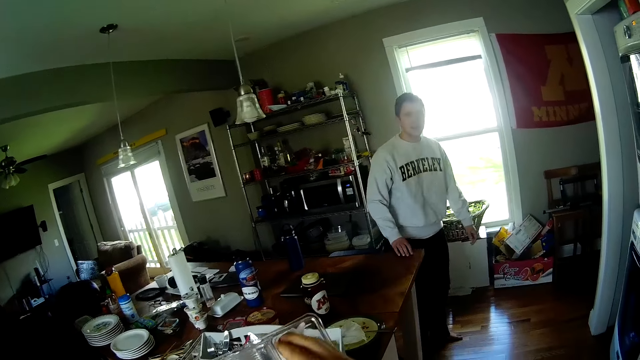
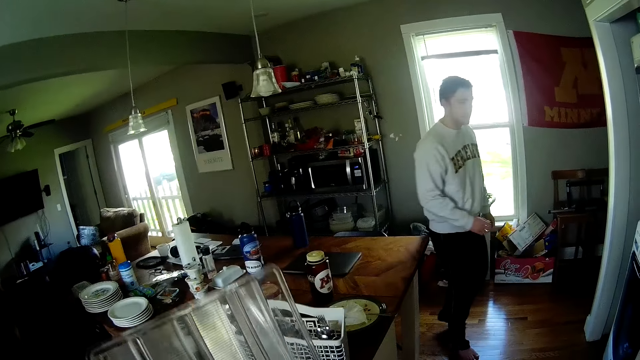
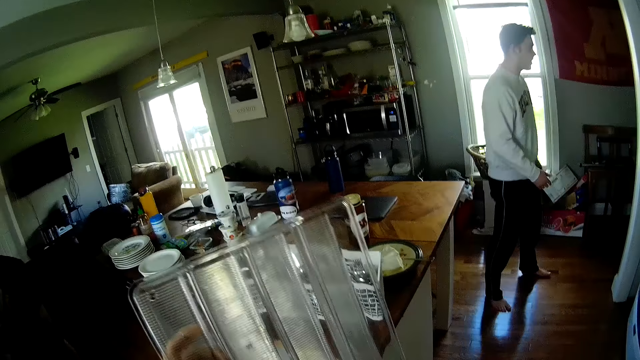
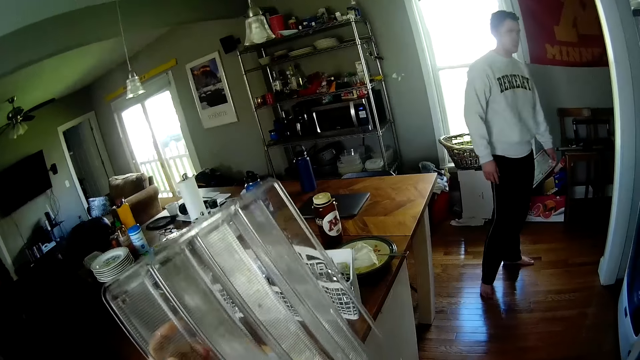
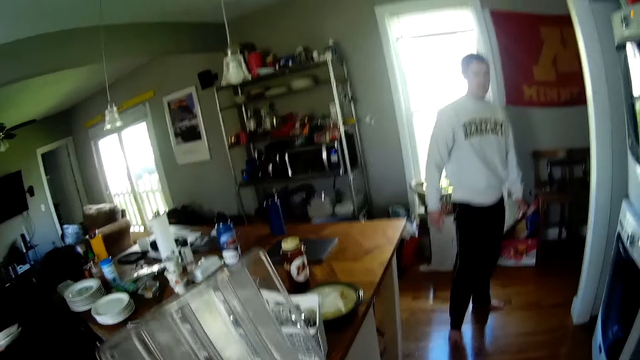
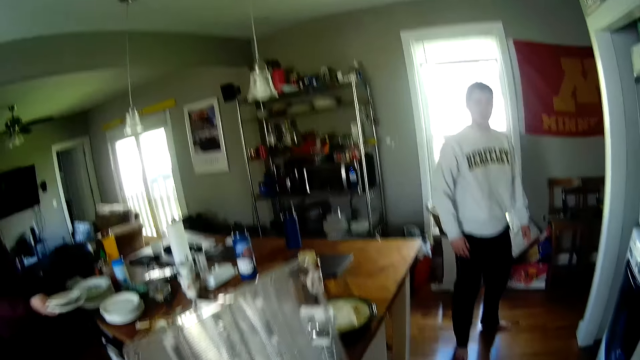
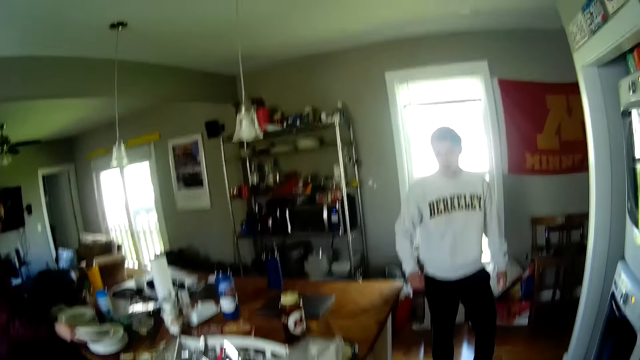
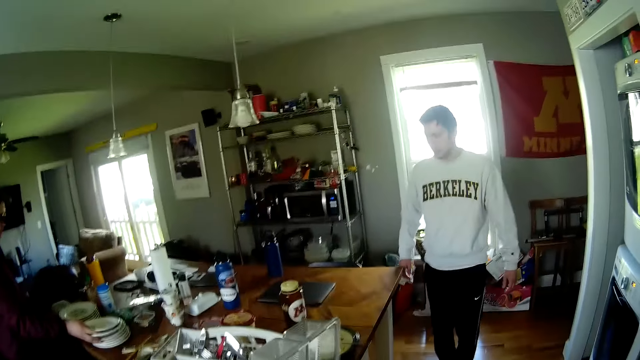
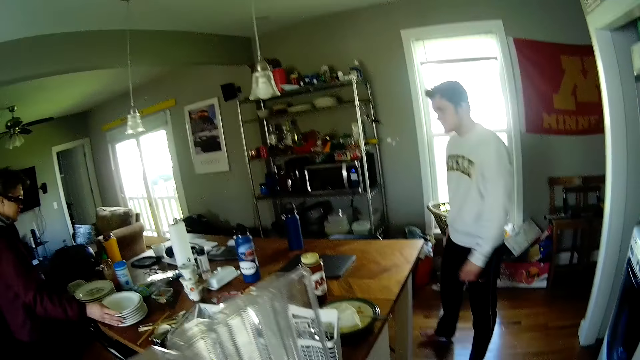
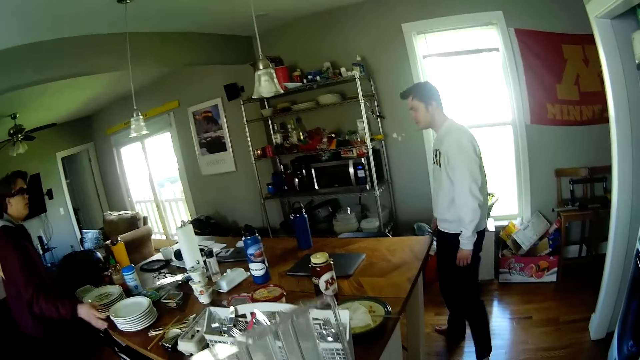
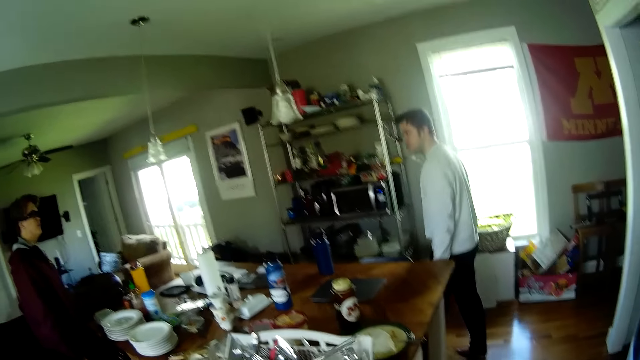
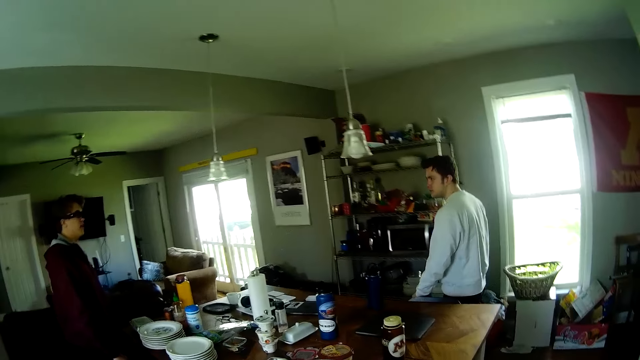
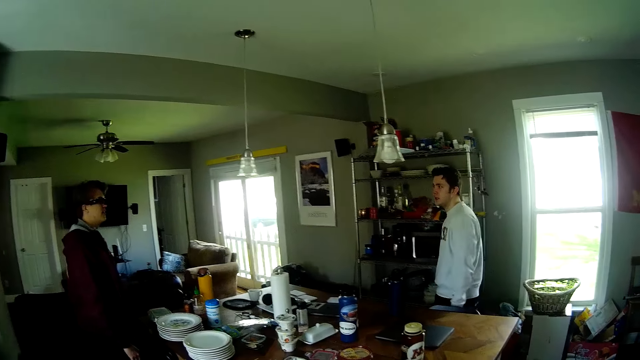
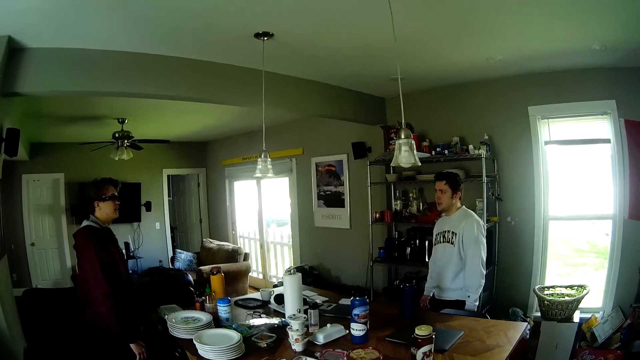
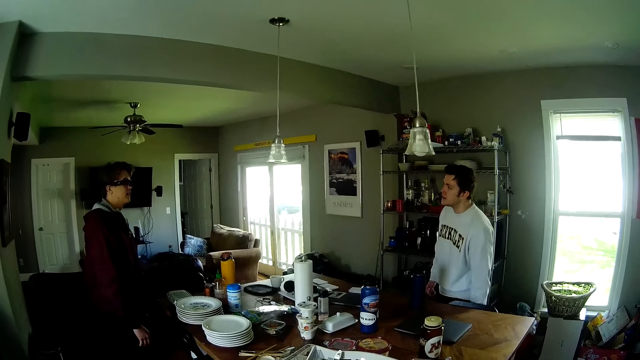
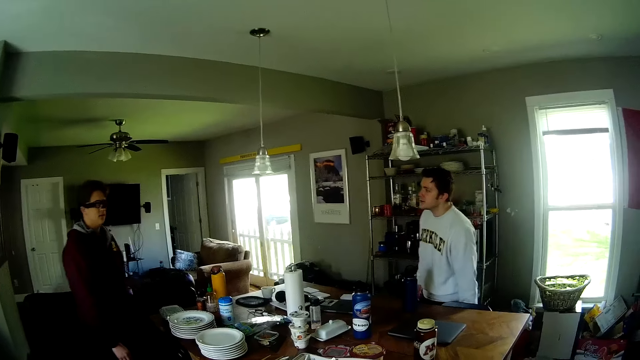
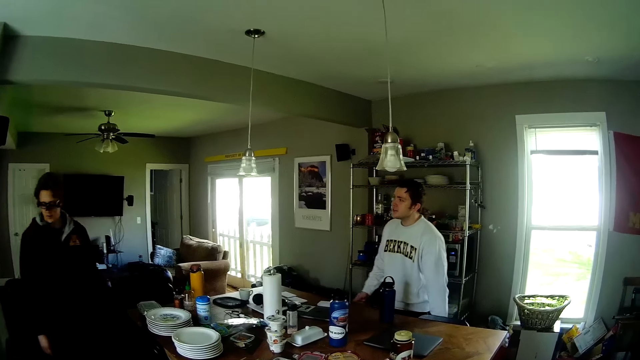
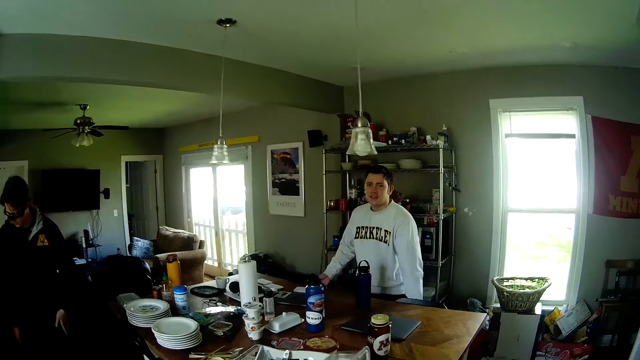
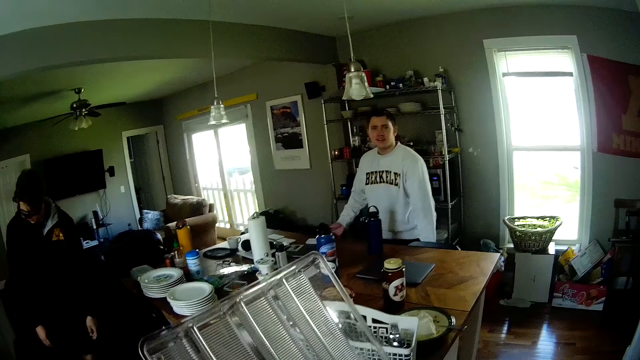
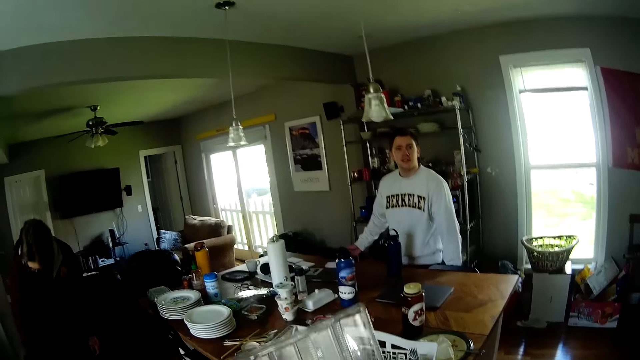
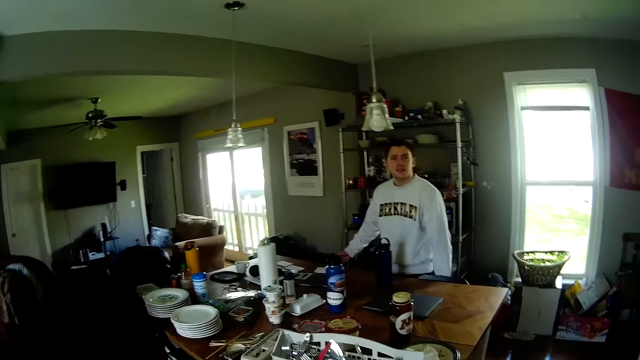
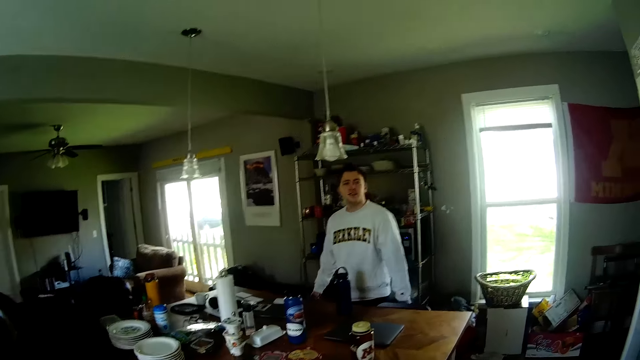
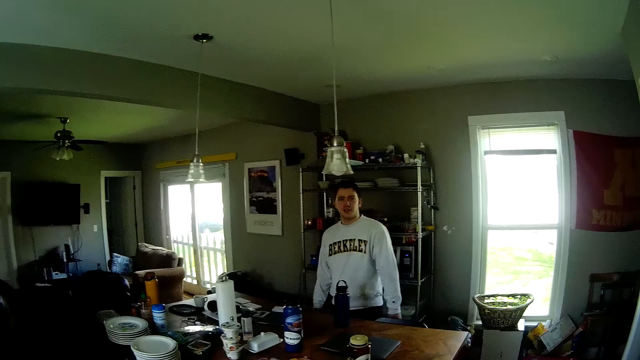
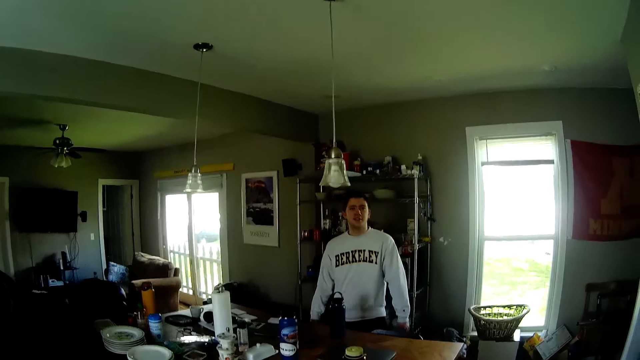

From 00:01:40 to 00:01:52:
A man touches the dining table with his right hand. A person converses with the camera wearer. Another man drops the plates in his hands on the plates on the dining table. The camera wearer converses with the person. The person converses with the camera wearer. The camera wearer converses with the person.

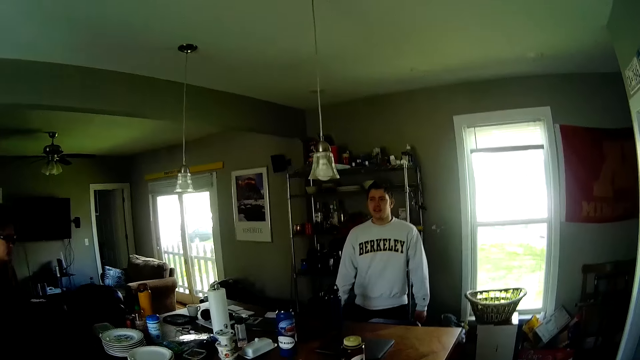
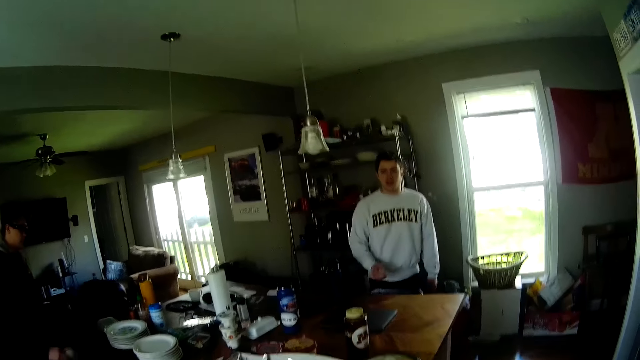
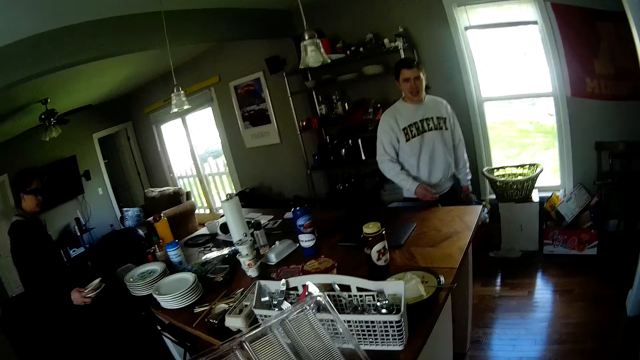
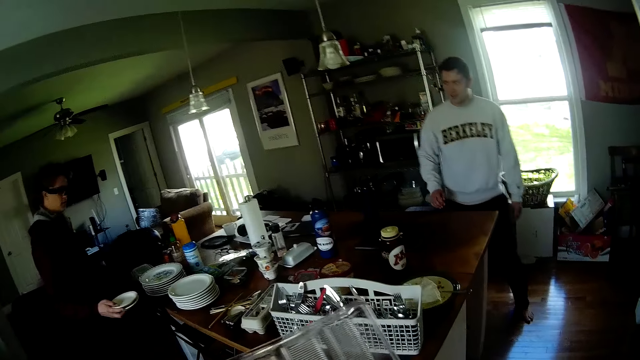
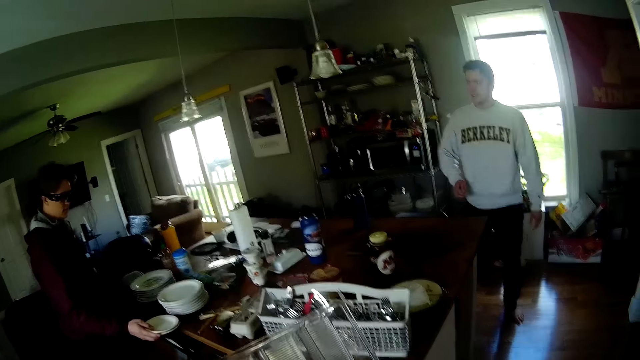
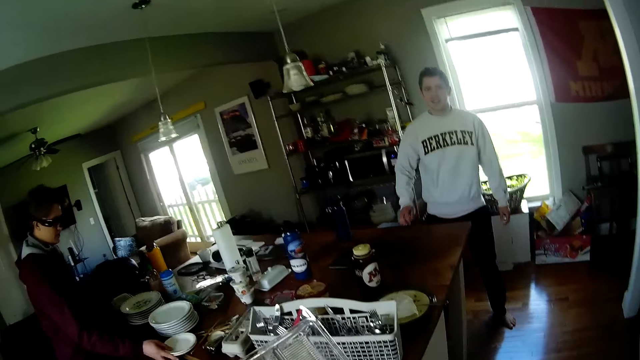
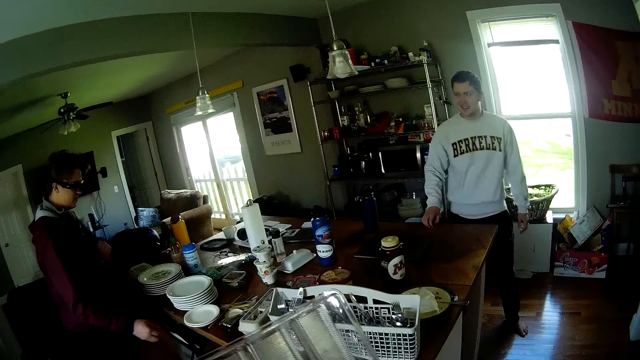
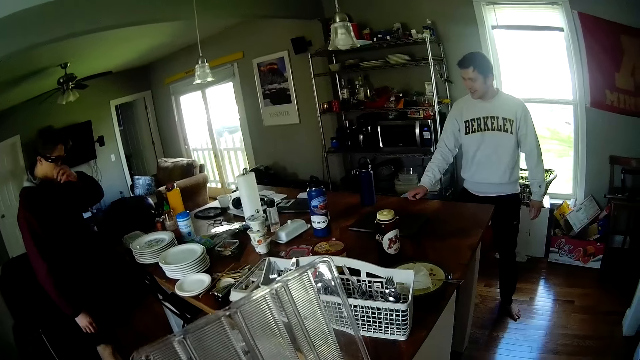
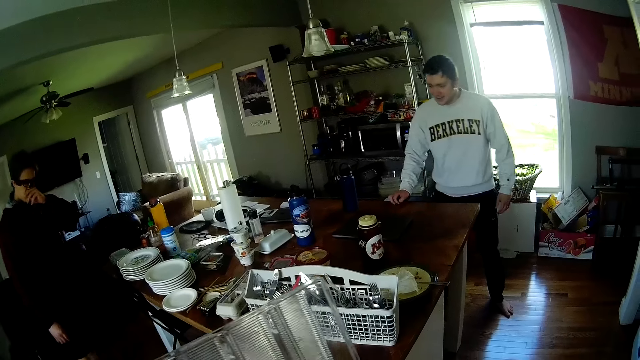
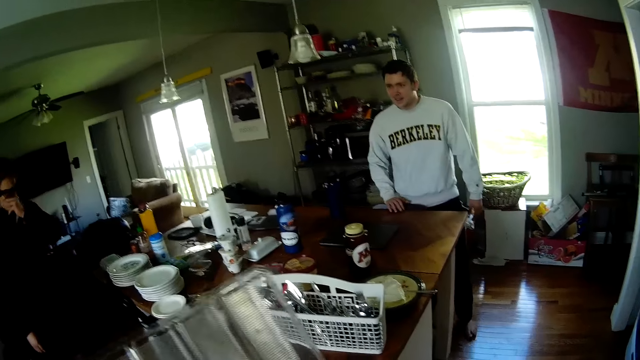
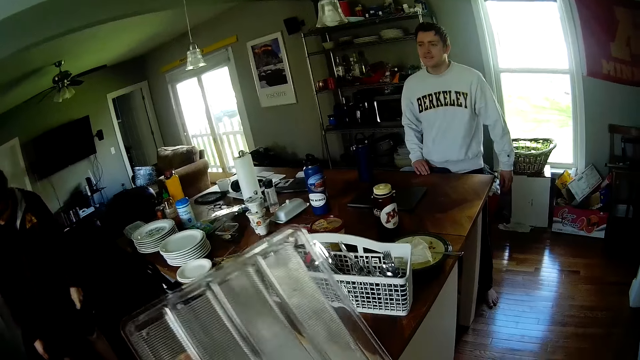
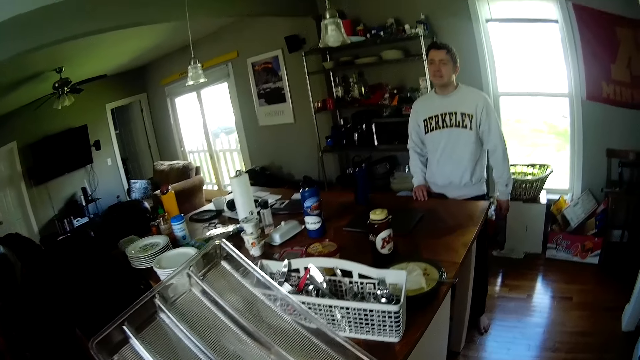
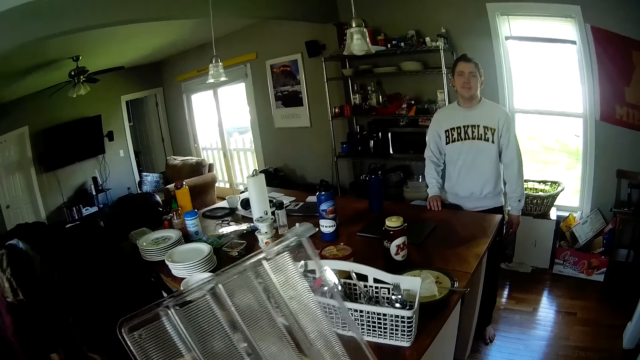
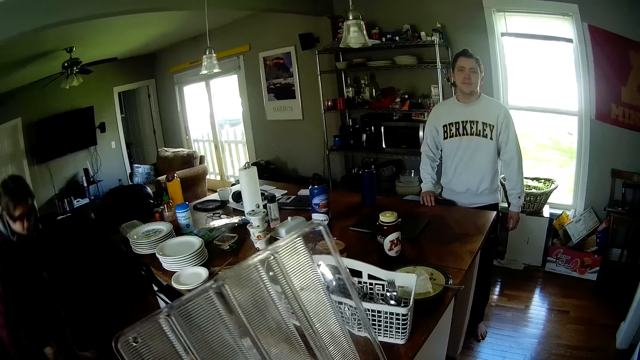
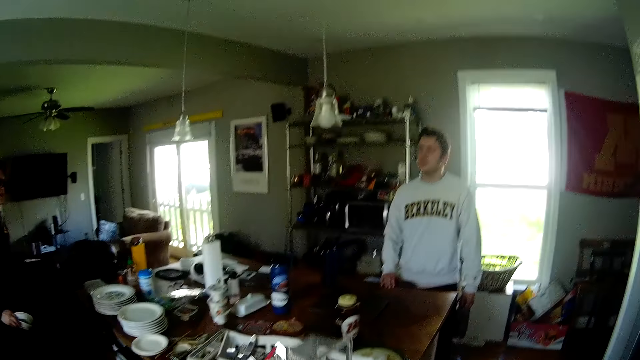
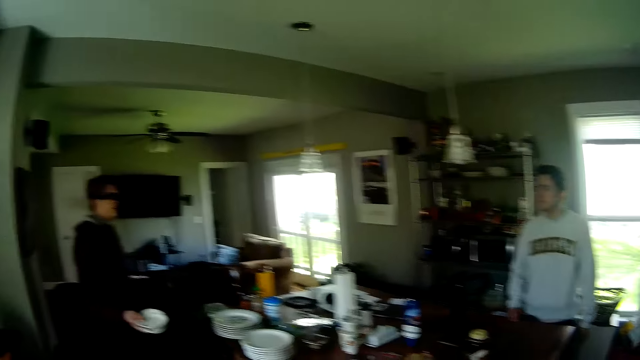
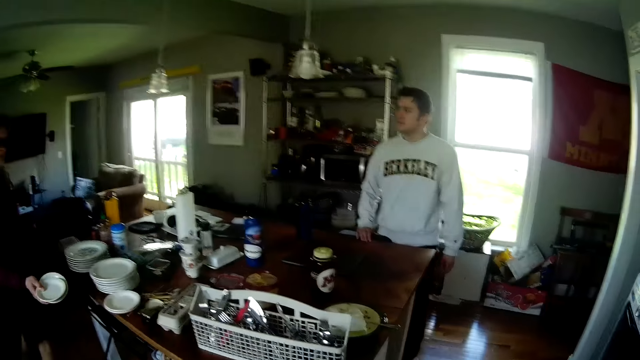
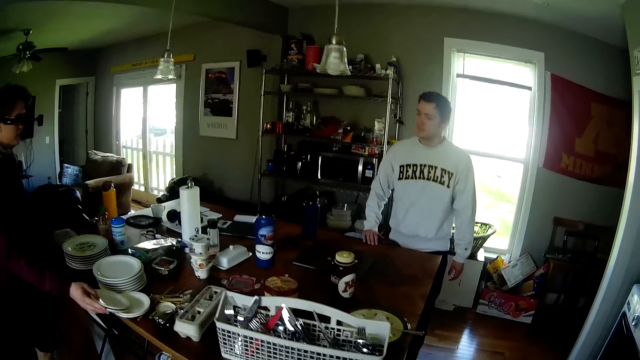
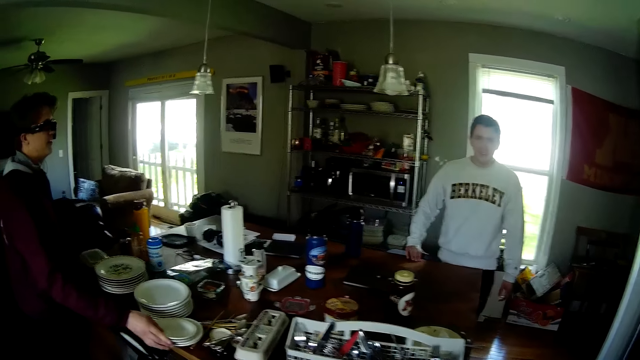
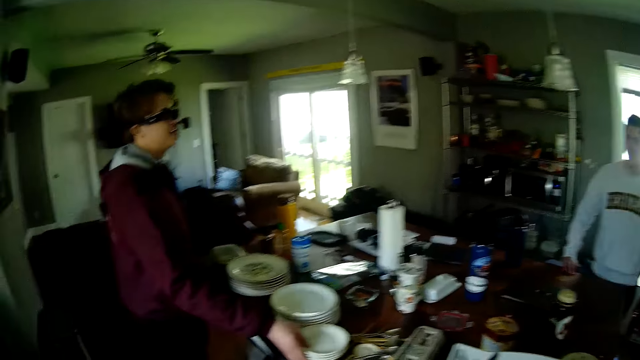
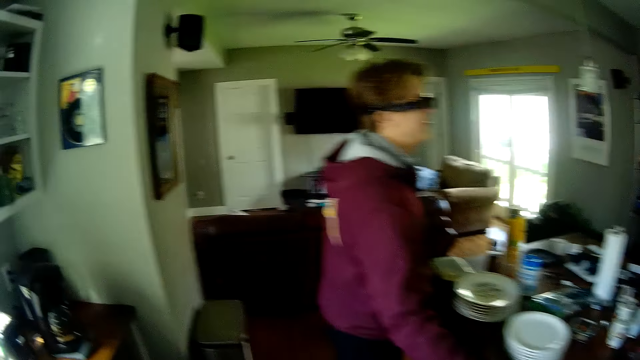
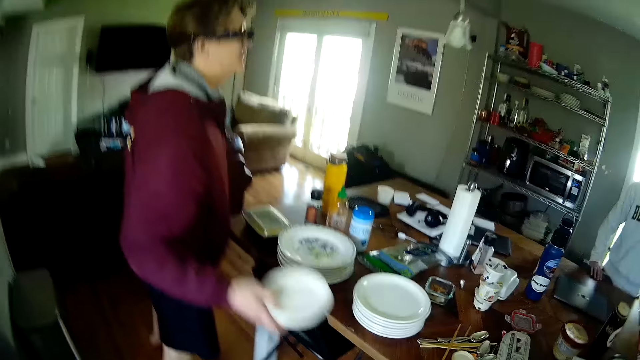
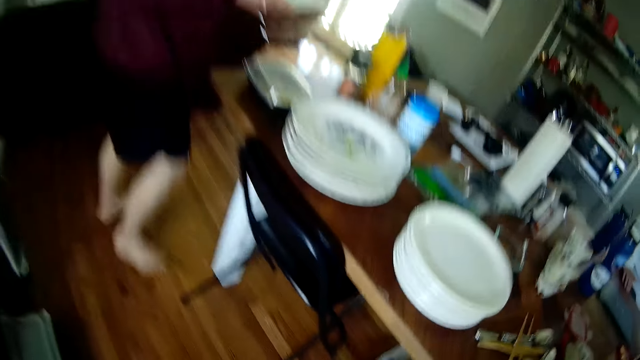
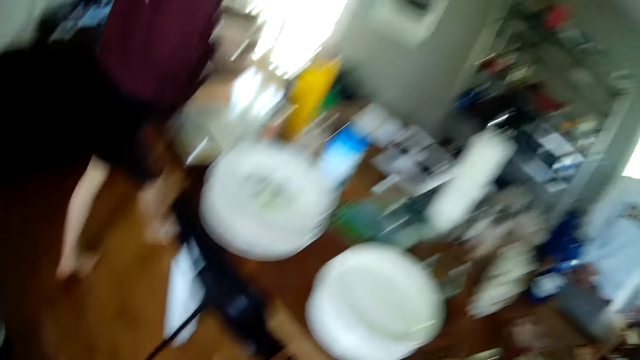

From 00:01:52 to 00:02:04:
A person converses with the camera wearer. A man drops the plates in his right hand on the dining table. Another man touches the dining table with his right hand. The person sketches on the table. The first man touches his nose with his left hand, picks the plate from the floor with his right hand. The camera wearer converses with the person. The person converses with the camera wearer. The first man drops the plate in his right hand on the plate on the dining table. The first man converses with the person. The first man carries the plates on the dining table with his right hand and picks plates on a table.
